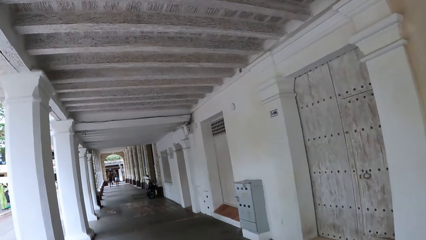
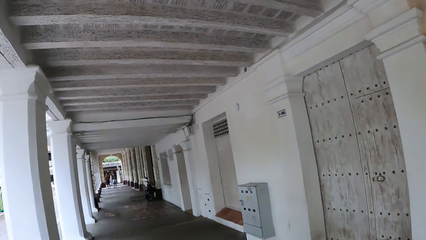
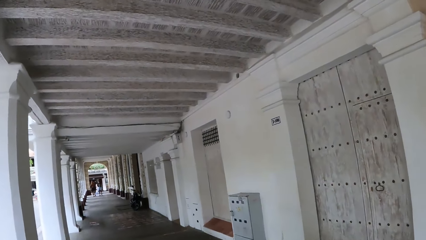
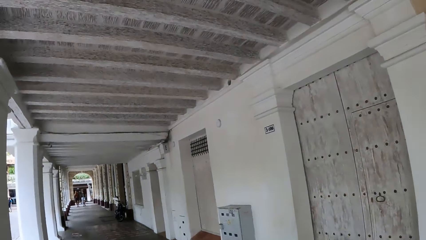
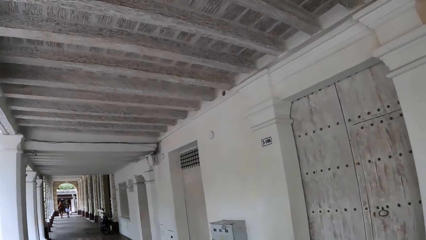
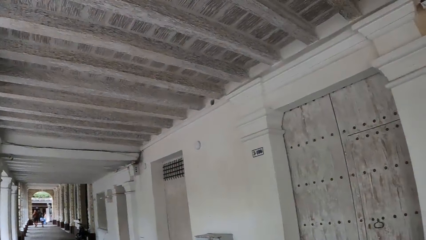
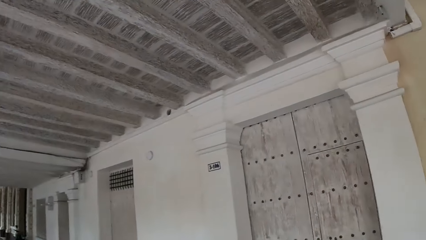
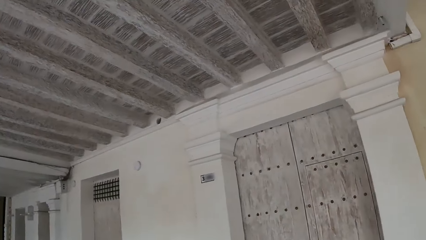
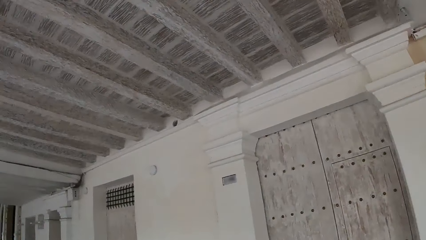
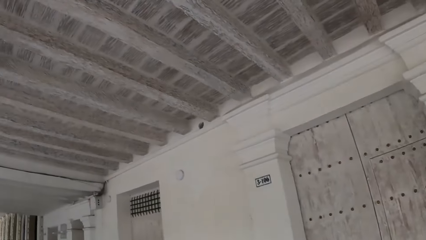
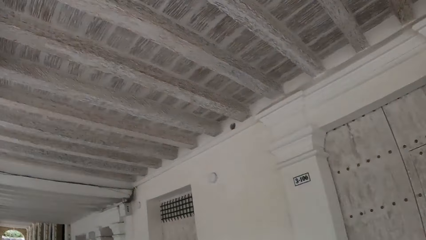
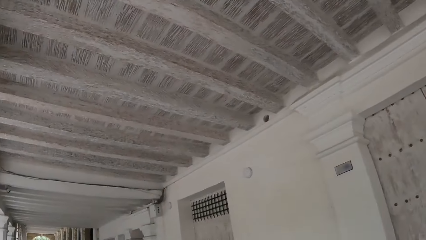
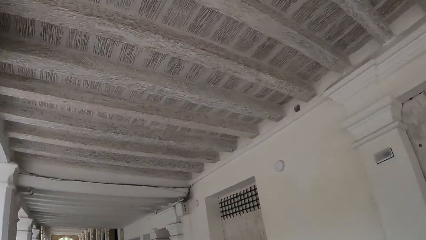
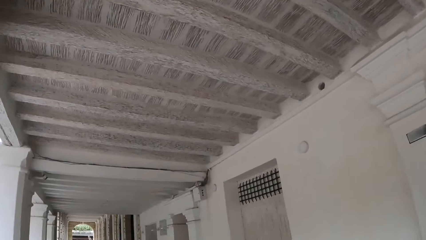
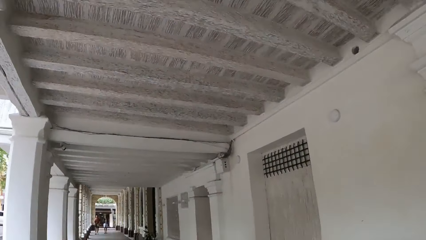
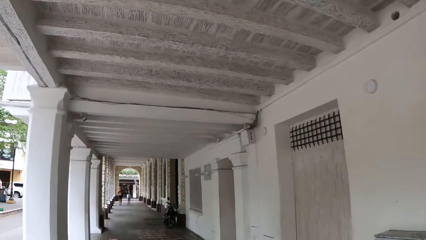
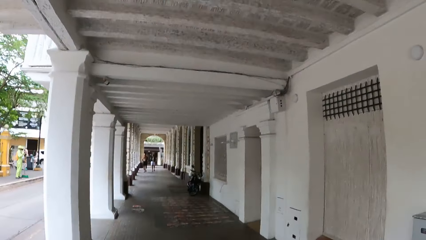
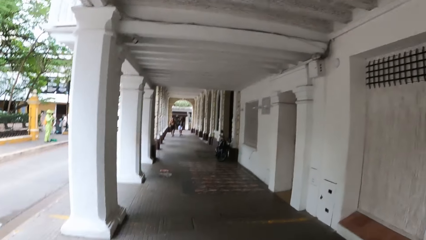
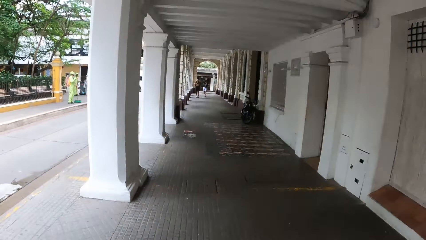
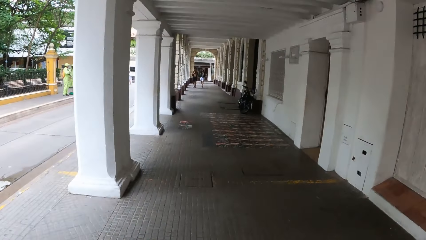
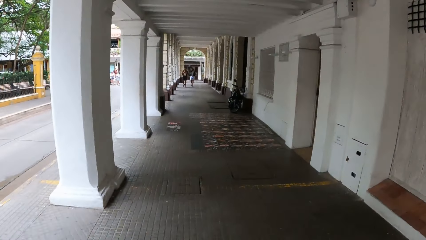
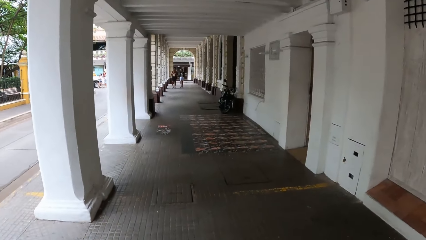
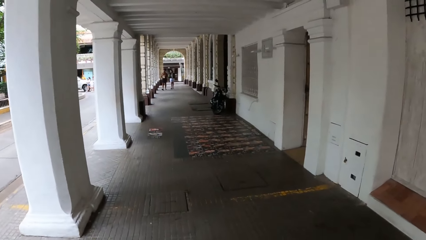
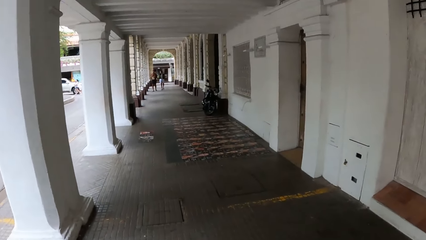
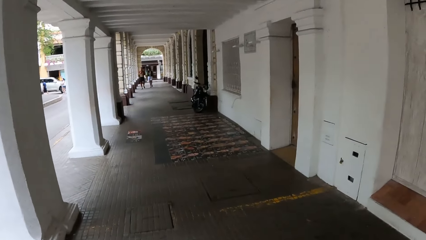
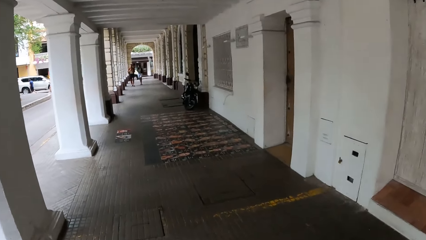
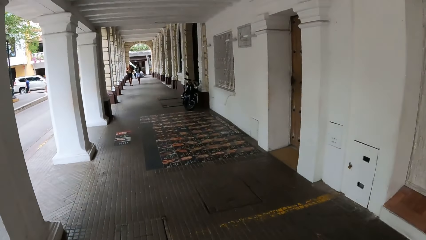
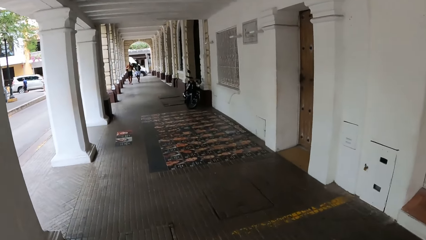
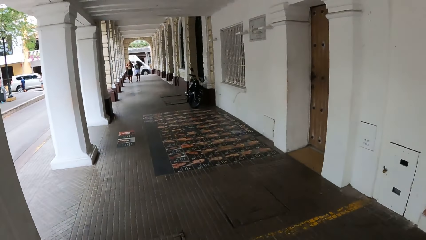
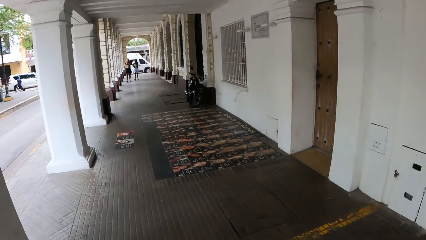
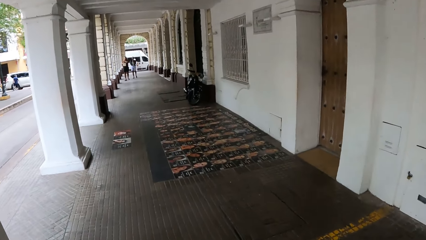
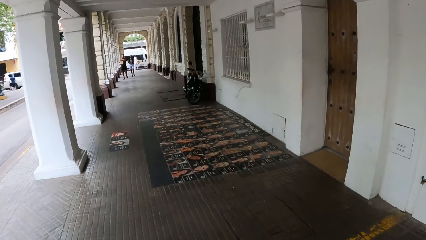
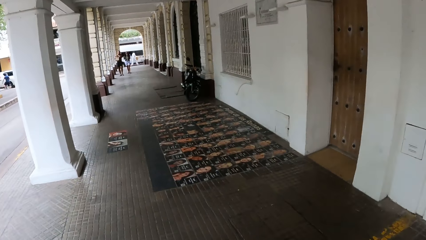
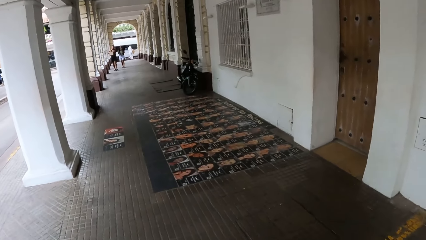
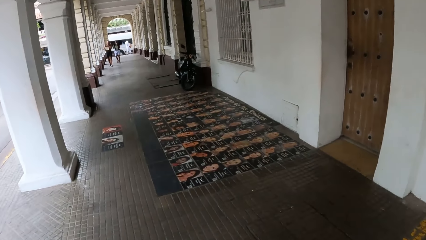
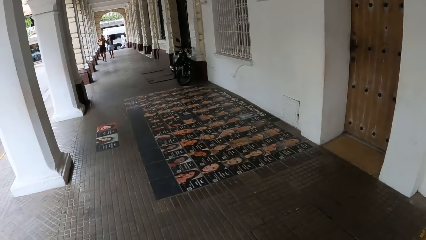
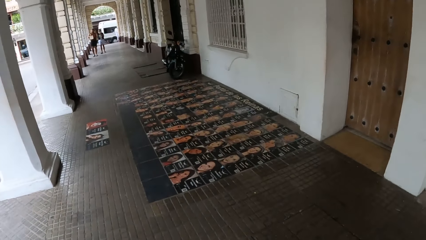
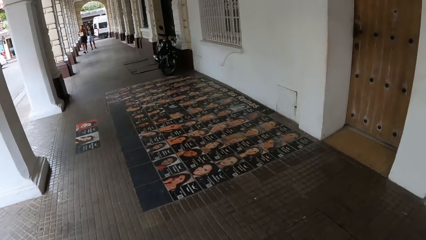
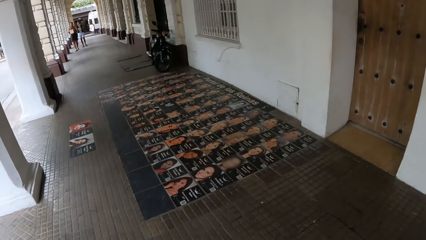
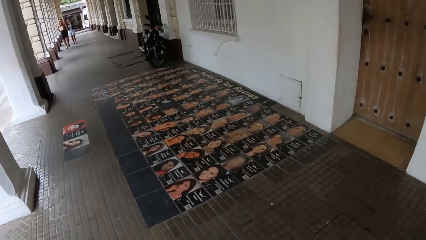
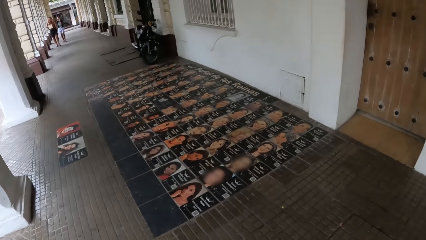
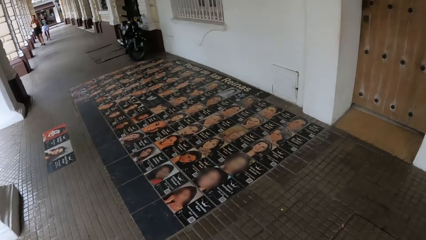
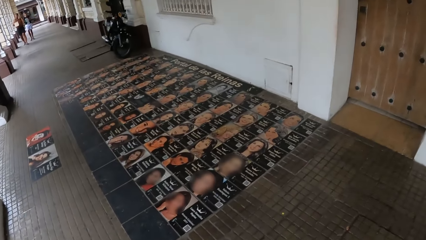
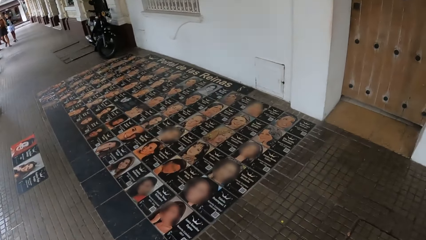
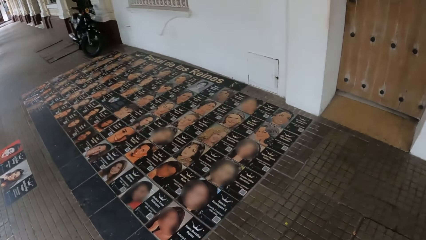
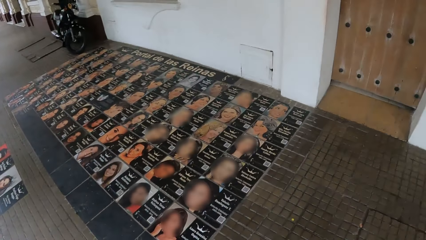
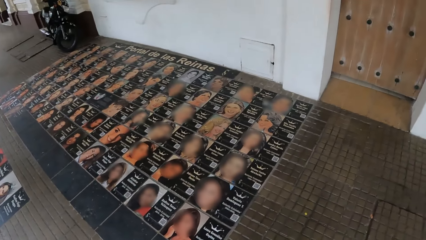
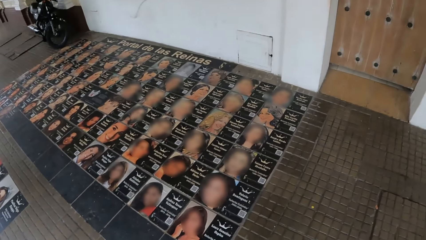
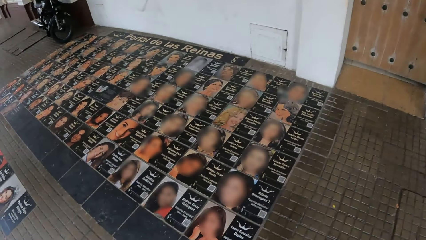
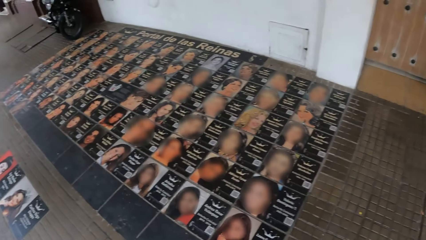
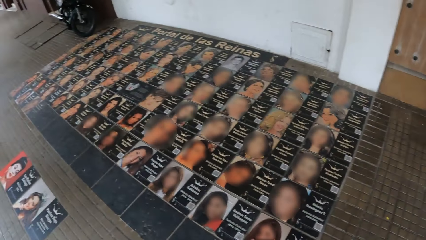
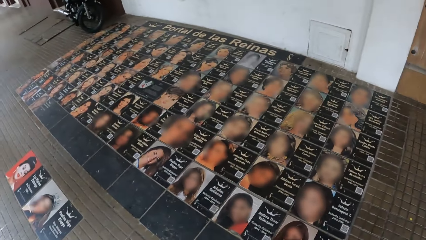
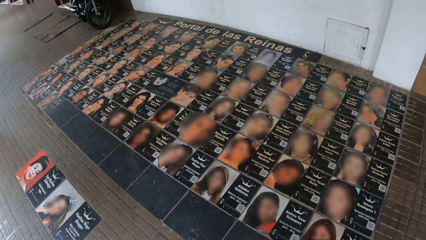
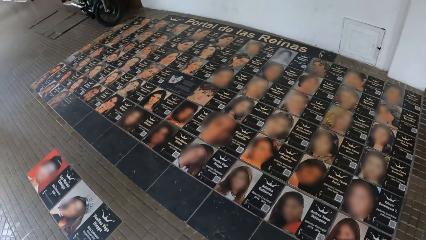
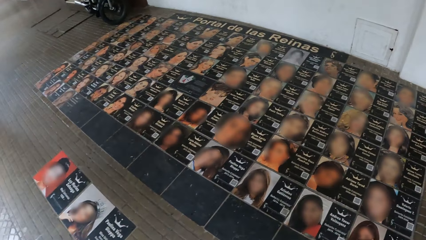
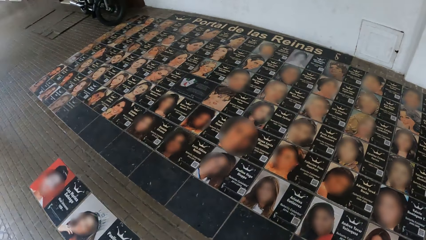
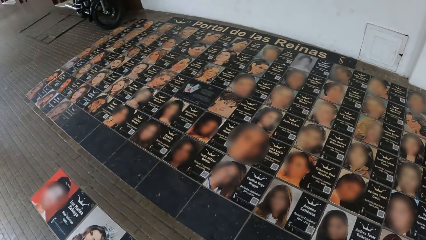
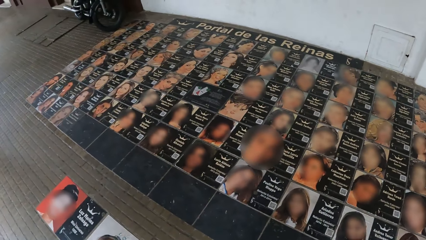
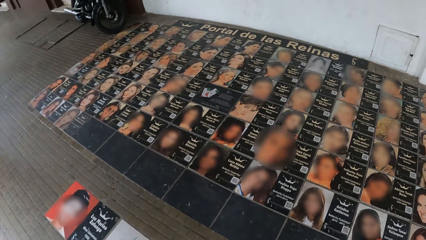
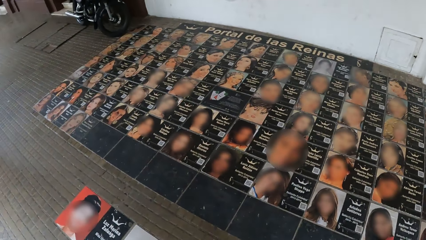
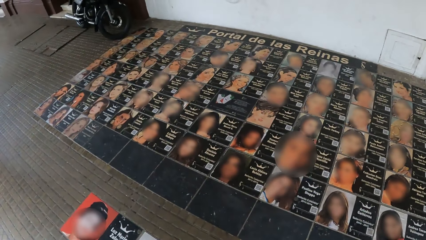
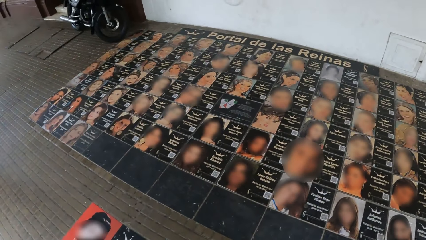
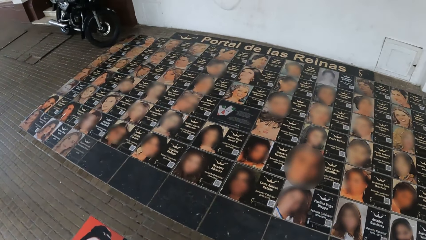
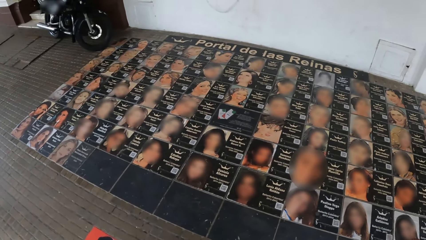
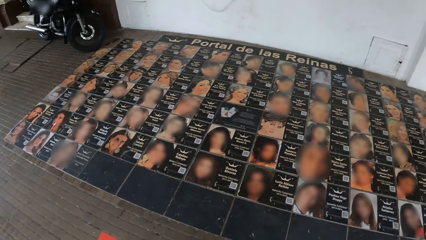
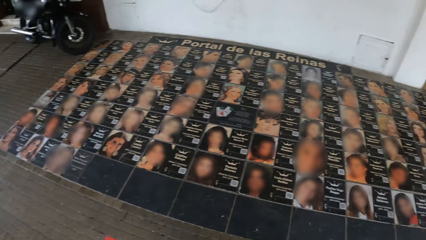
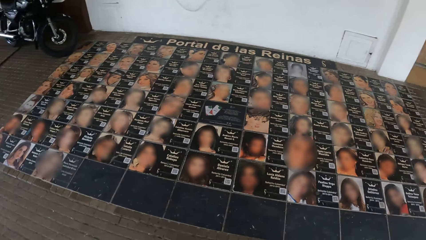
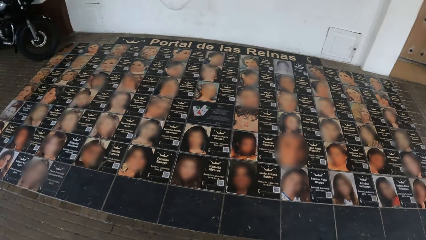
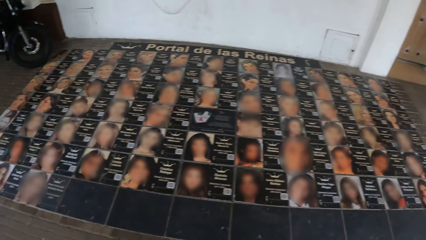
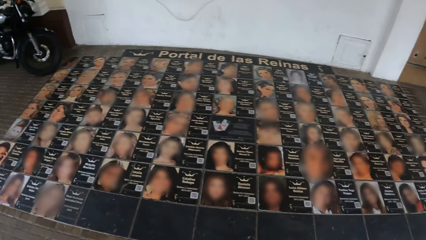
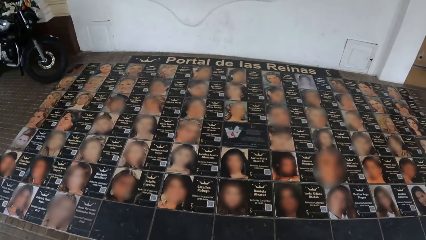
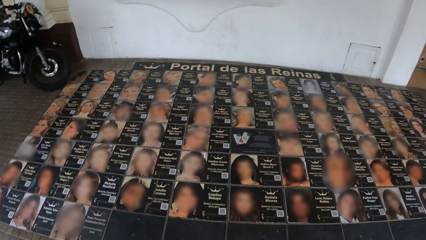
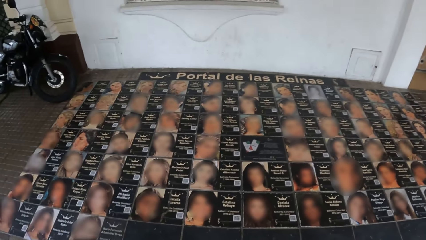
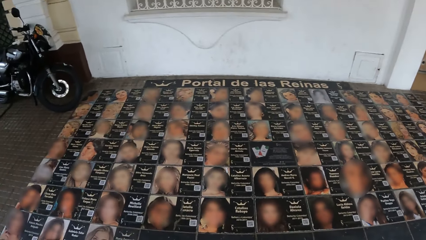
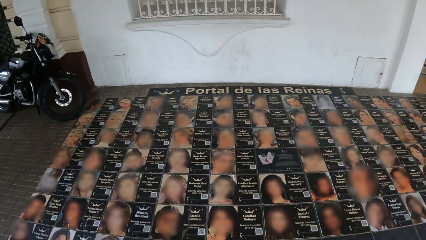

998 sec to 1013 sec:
The camera wearer looks at the building. They look at posters.
